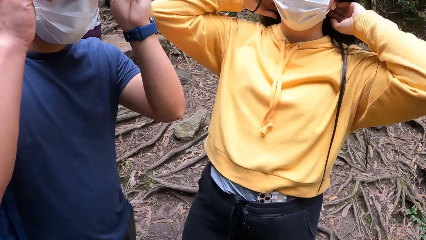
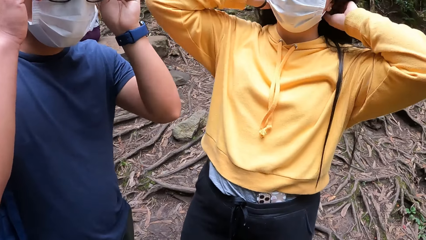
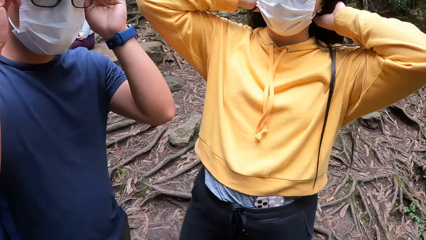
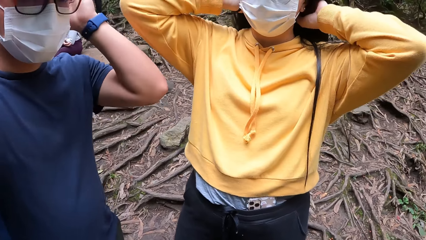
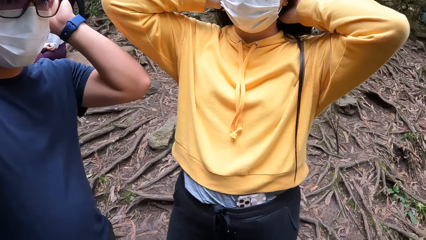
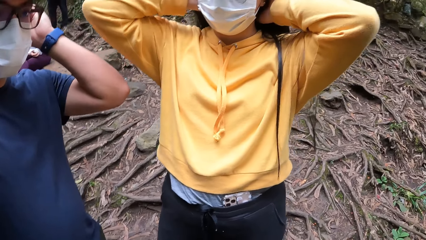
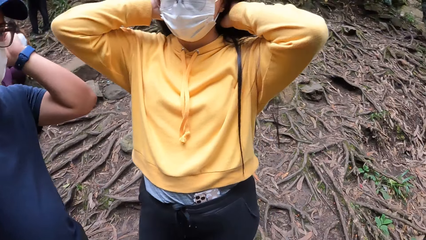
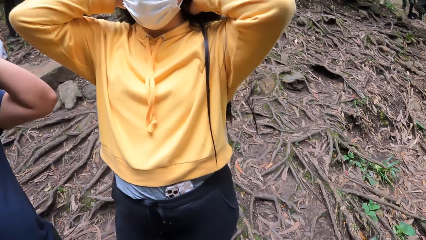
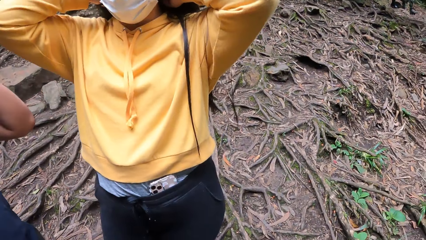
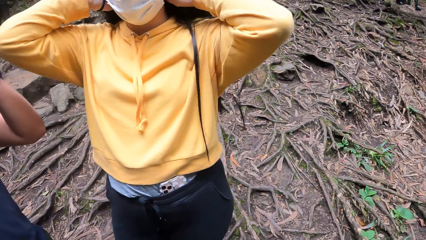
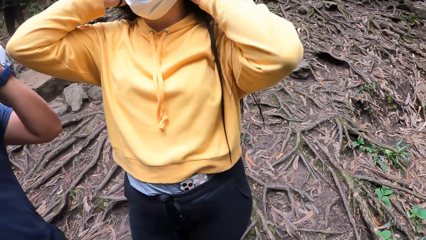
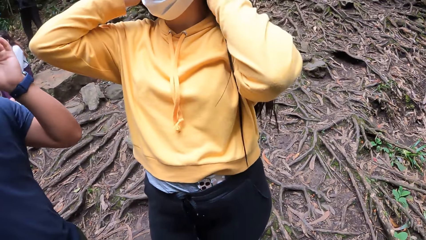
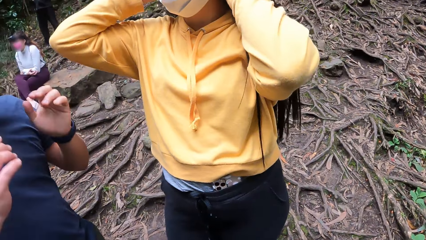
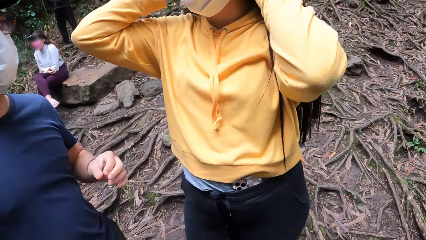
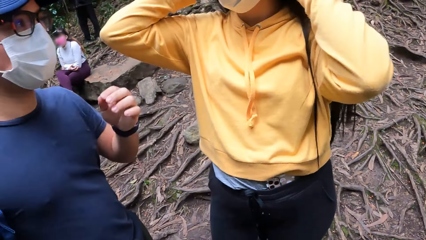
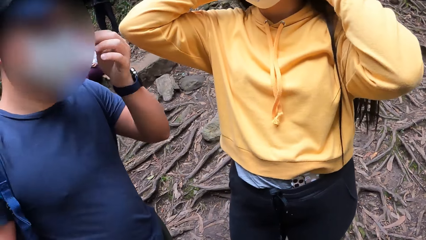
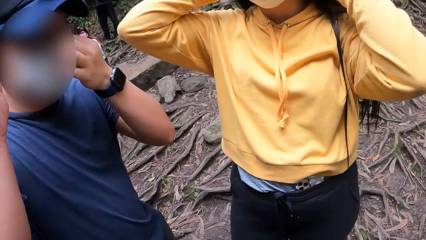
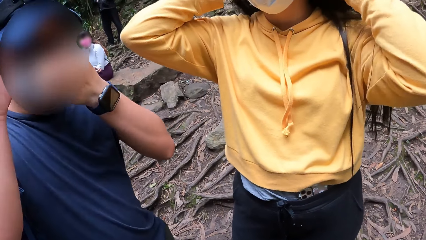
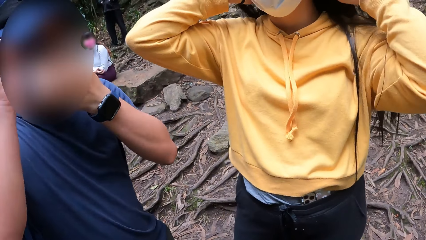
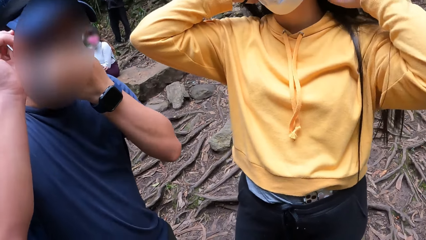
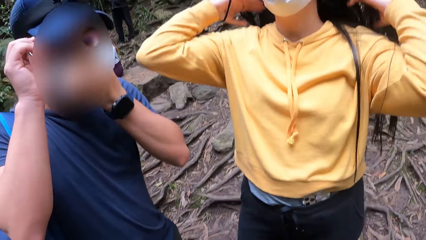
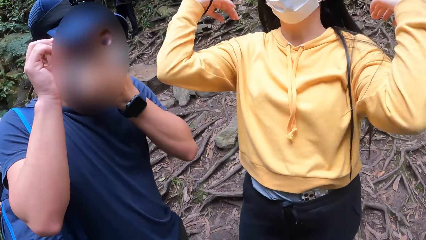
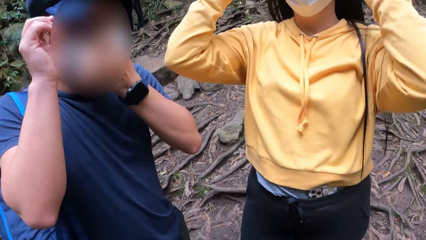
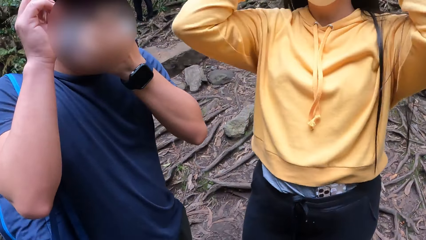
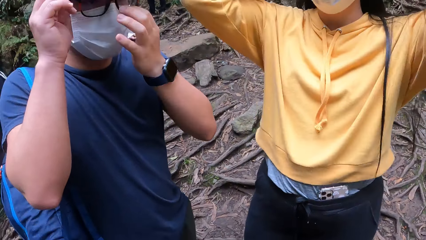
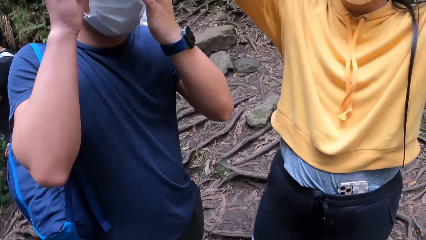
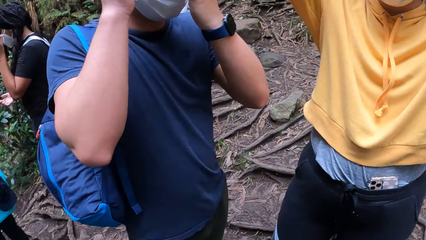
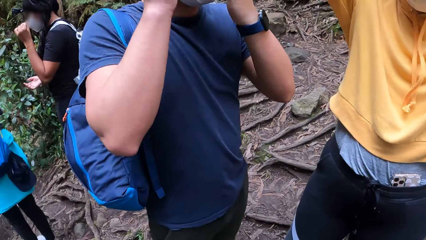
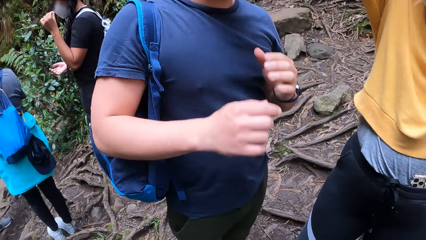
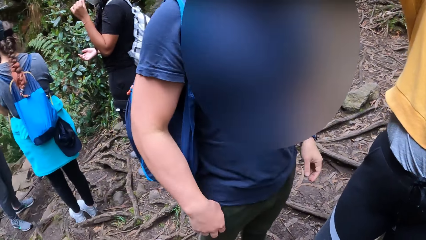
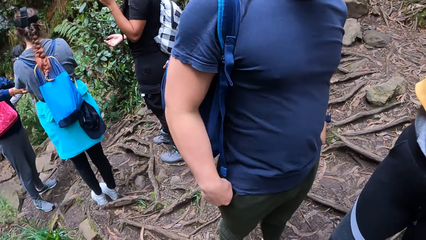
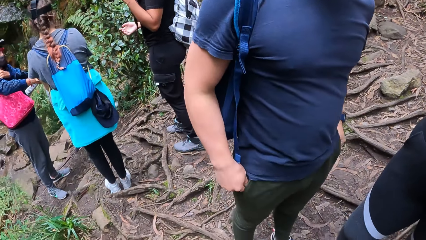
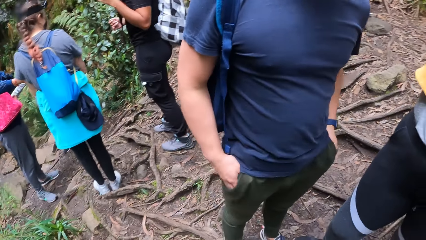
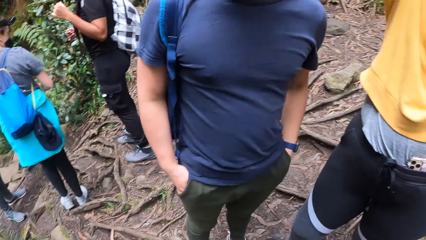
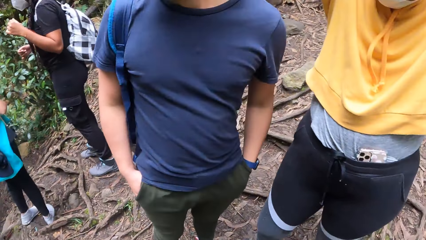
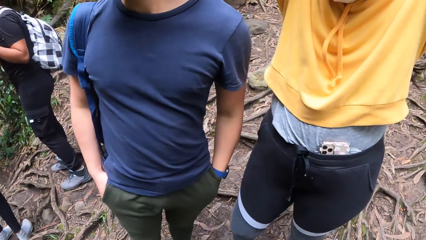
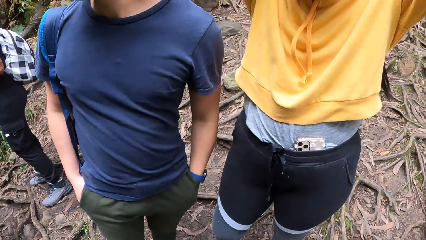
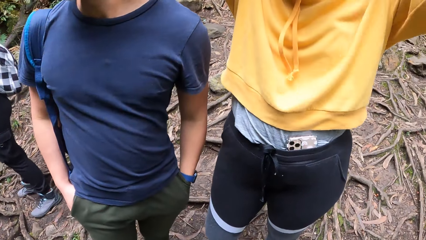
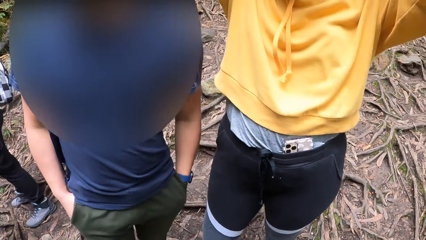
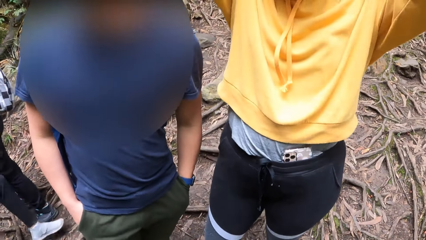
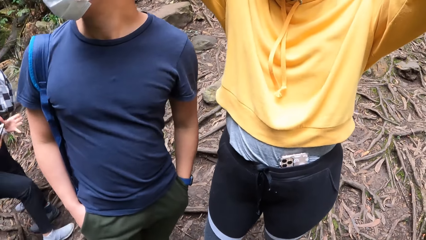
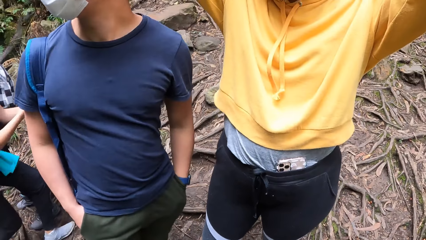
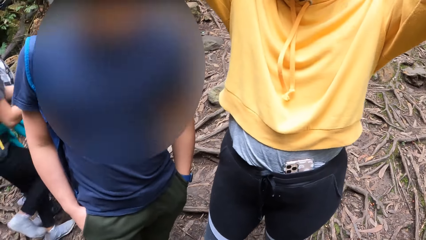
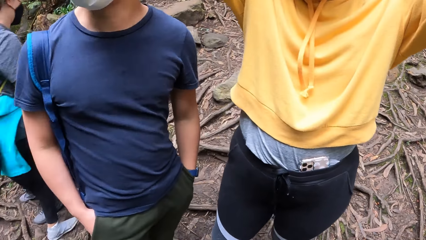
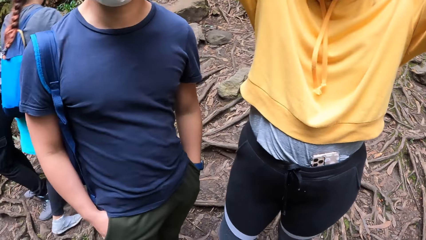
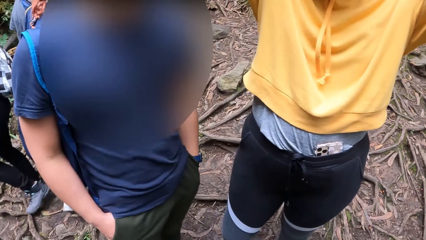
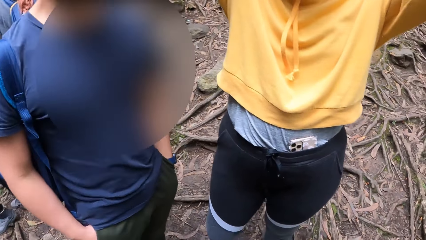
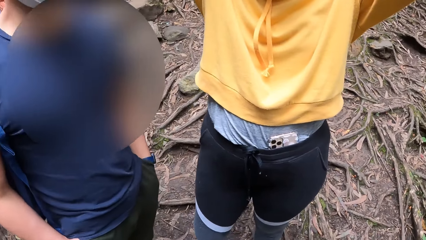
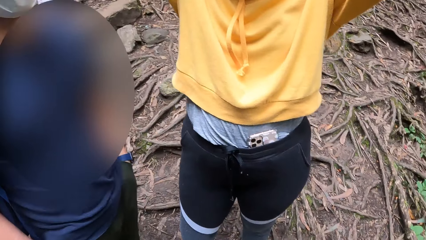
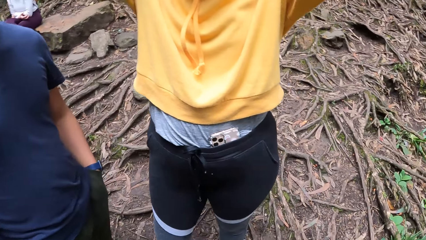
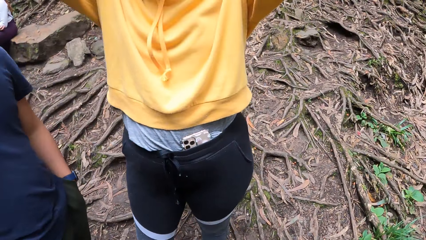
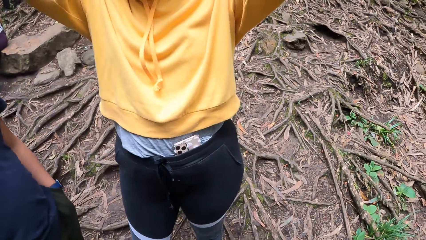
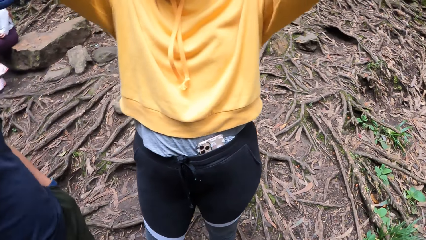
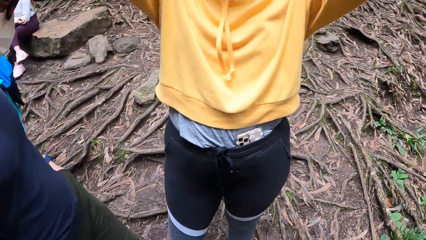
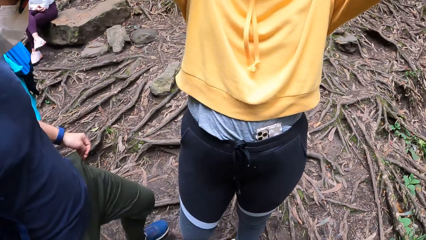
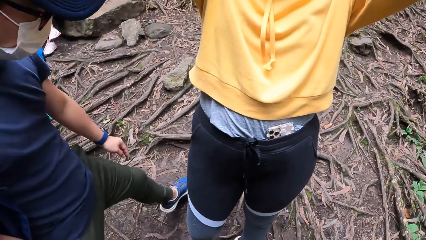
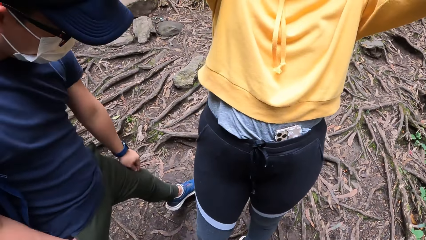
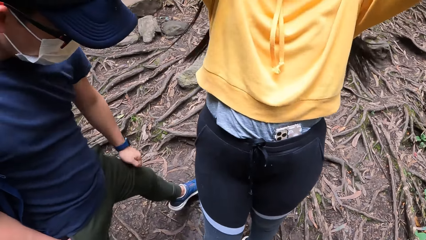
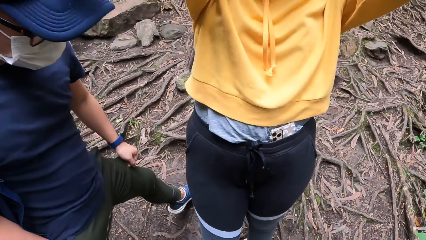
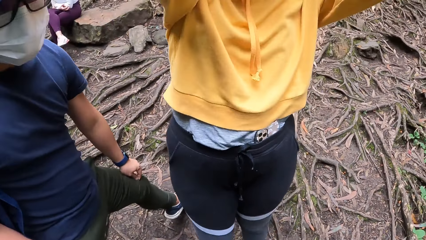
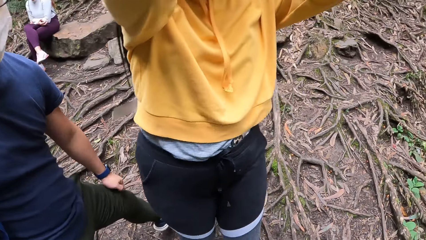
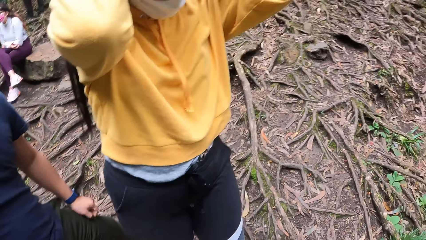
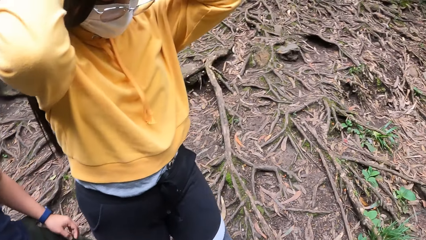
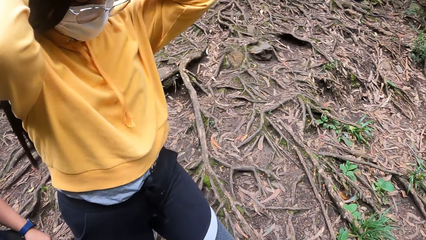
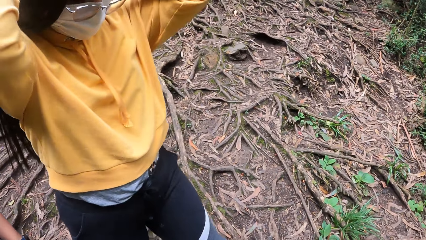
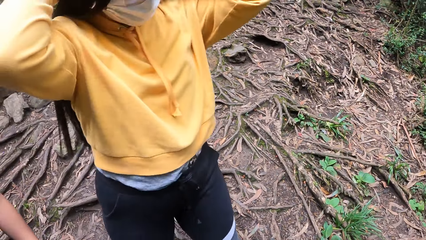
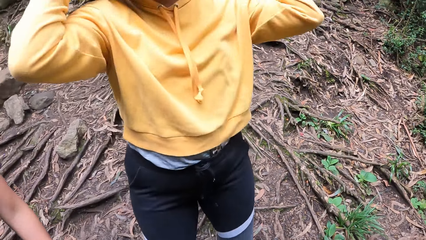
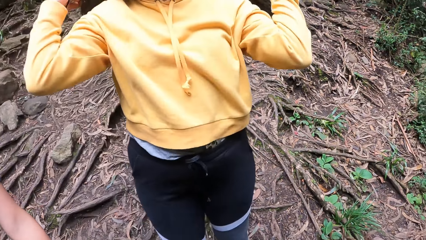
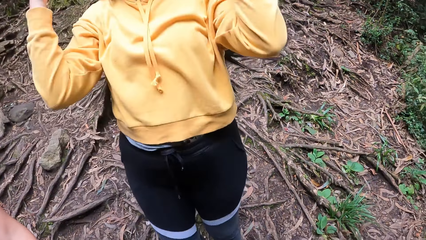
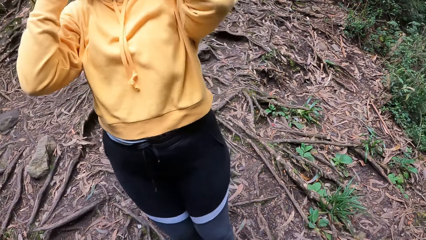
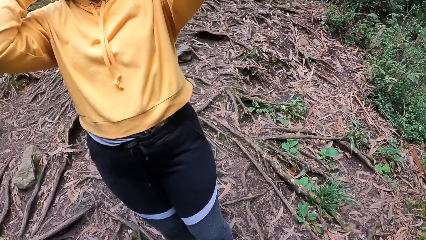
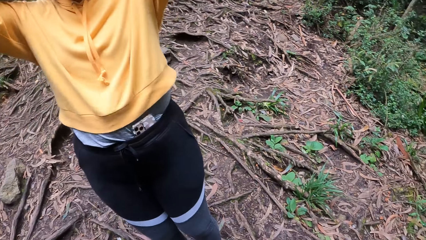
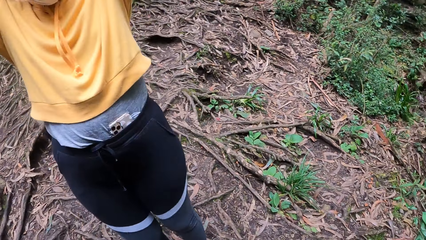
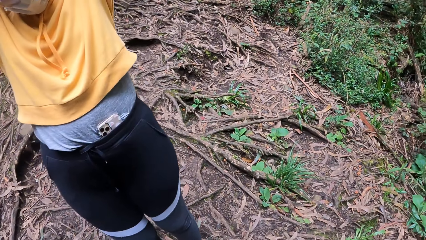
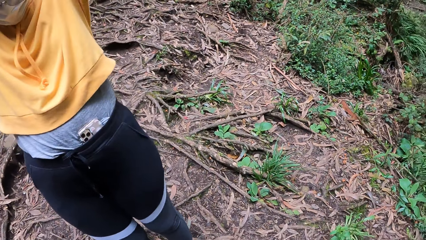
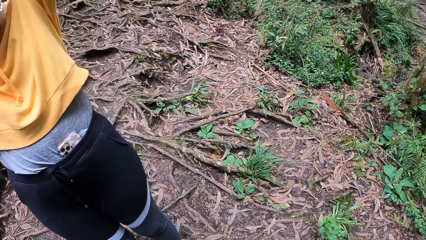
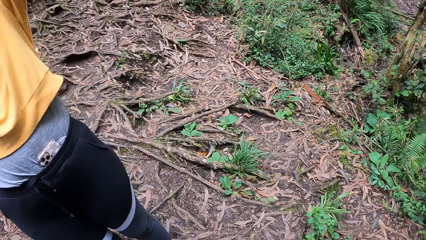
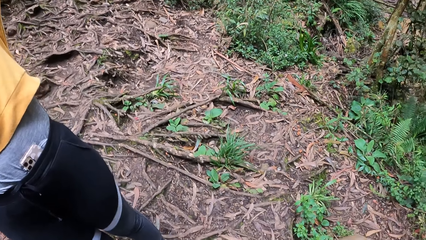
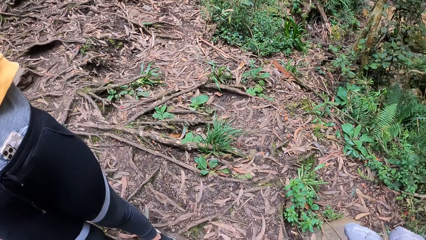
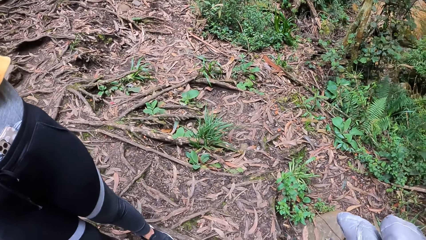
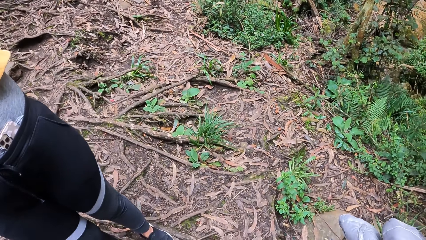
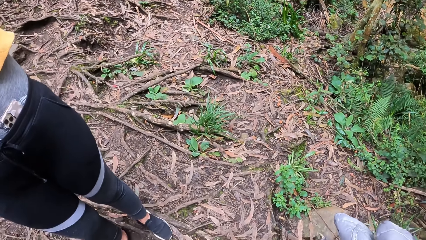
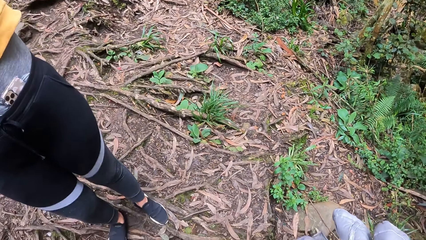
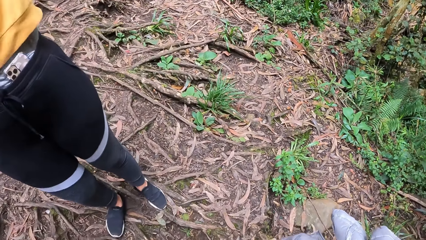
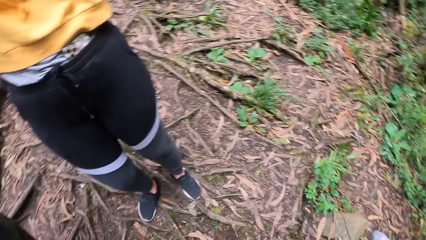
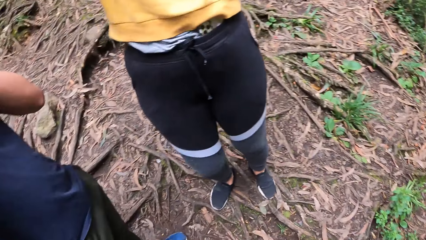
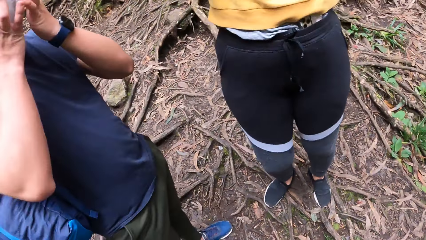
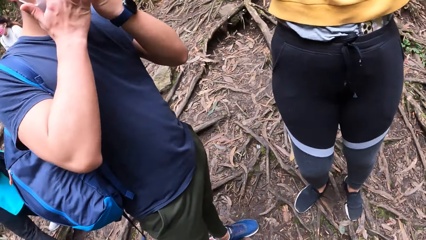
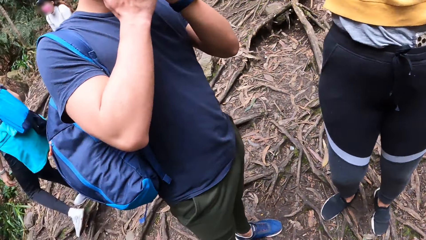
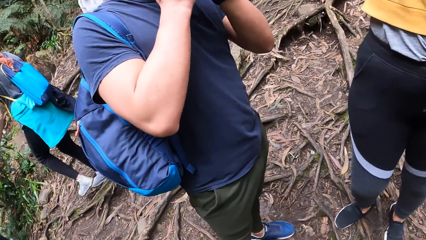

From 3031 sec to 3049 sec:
A person holds hair with both hands. A man adjusts the glasses on his face with his hands. Another person holds a mask. The man pockets his hands. The first person ties the hair. A third person moves around. The man adjusts his trousers with his left hand and scratches the leg. The first person moves around and ties the hair. The camera wearer looks around.
